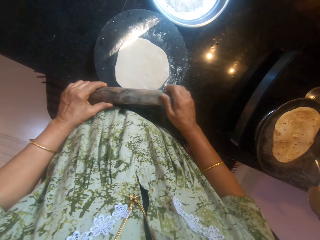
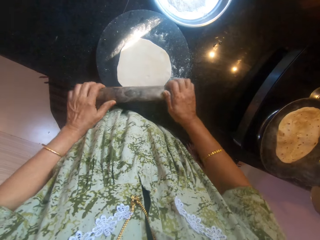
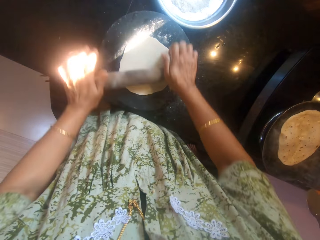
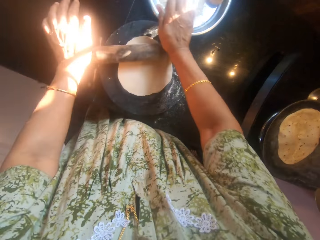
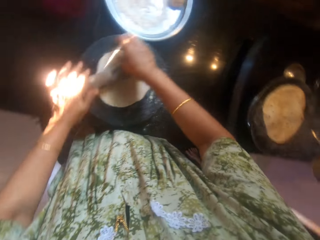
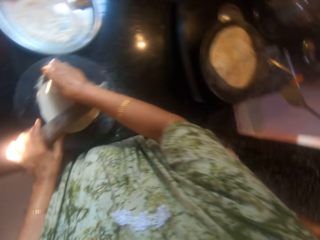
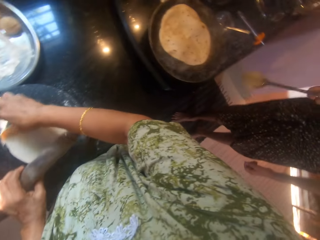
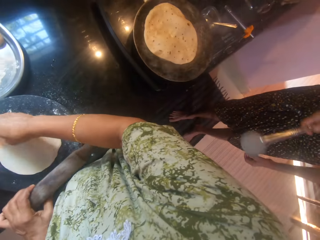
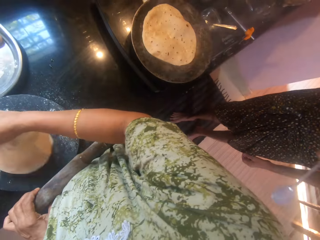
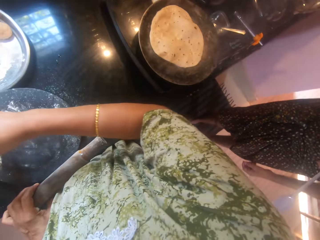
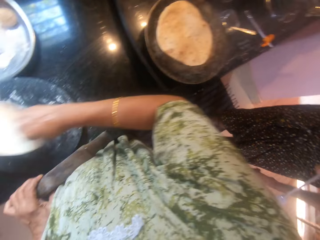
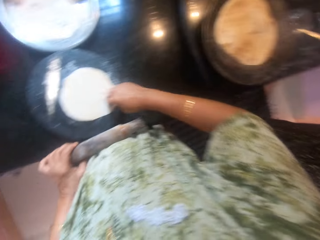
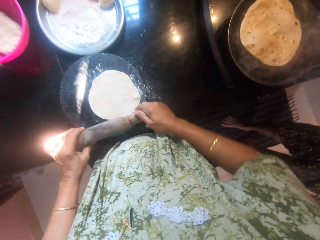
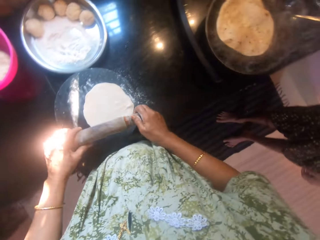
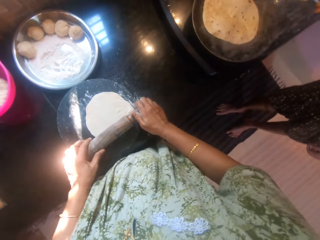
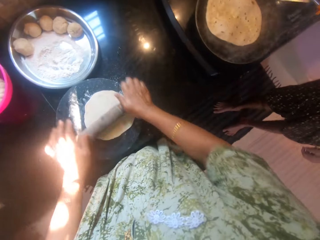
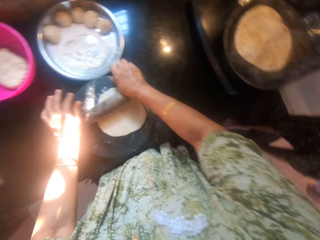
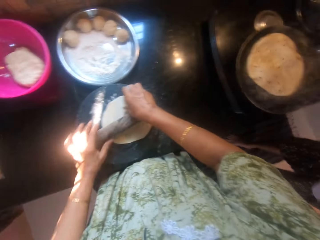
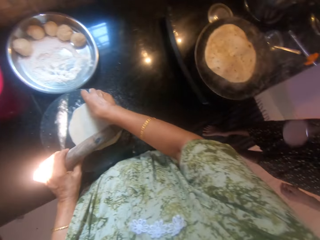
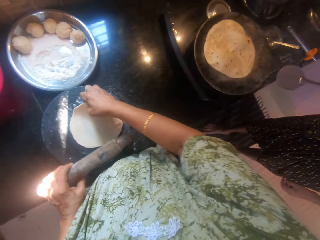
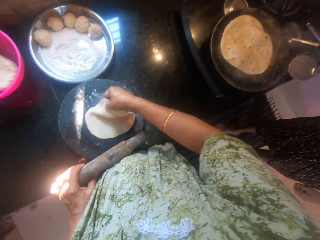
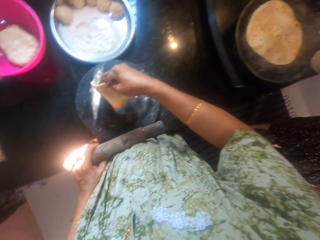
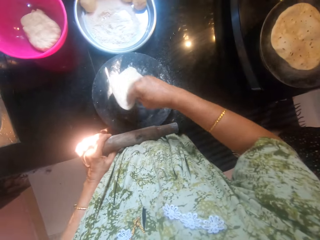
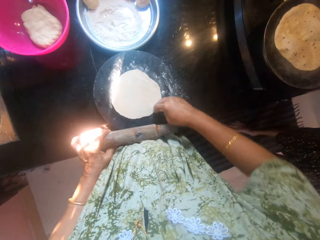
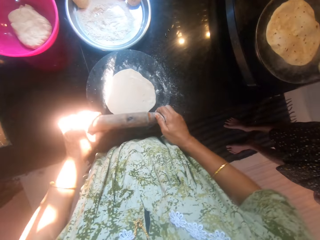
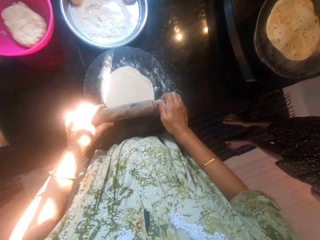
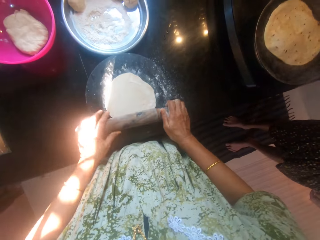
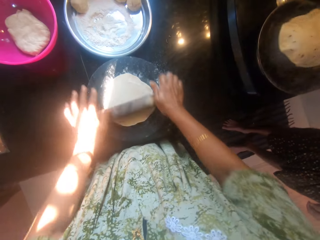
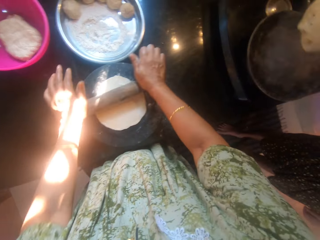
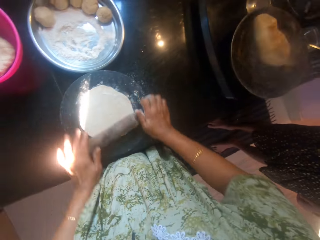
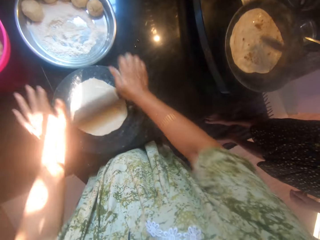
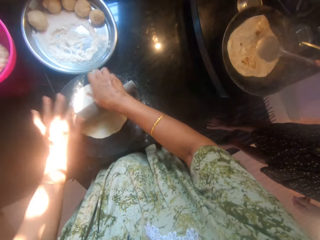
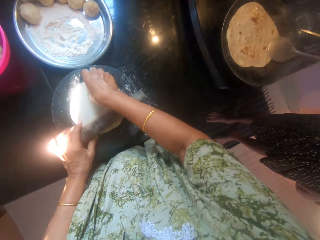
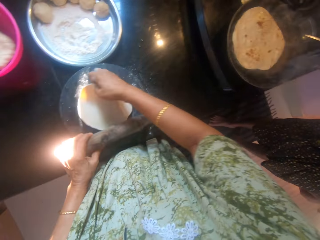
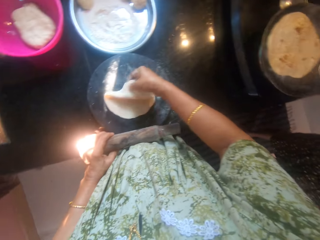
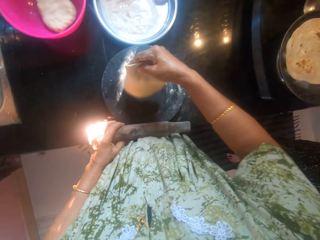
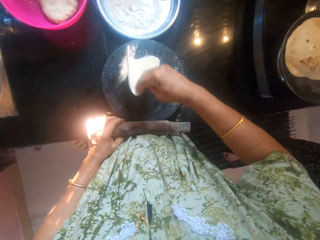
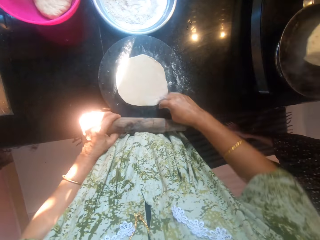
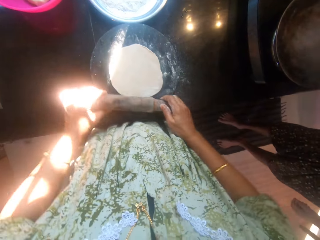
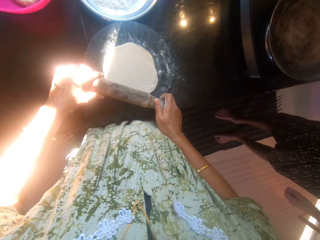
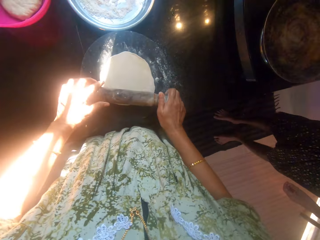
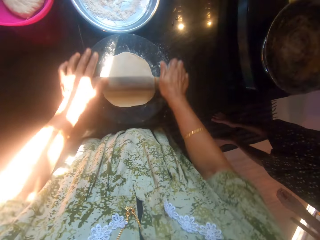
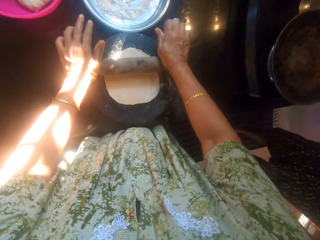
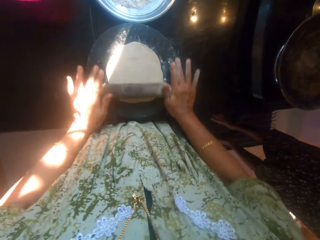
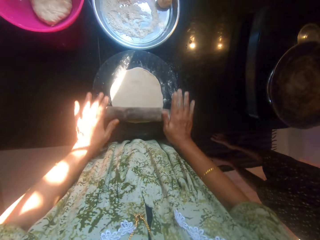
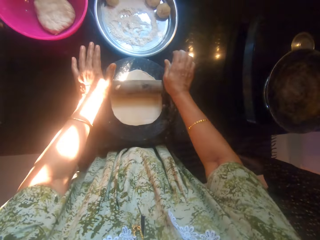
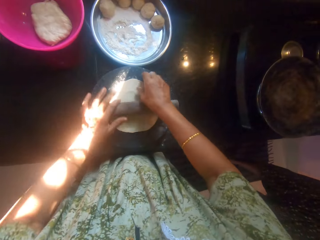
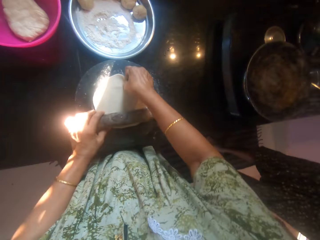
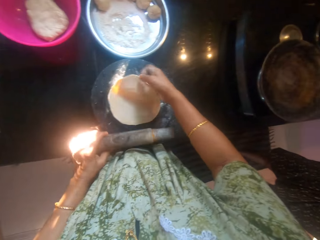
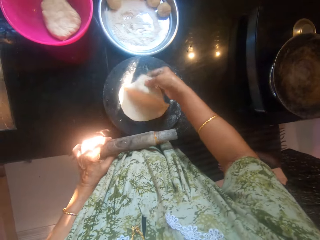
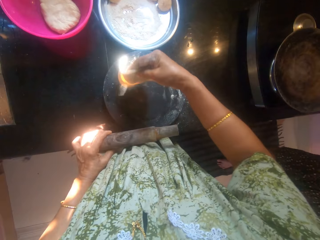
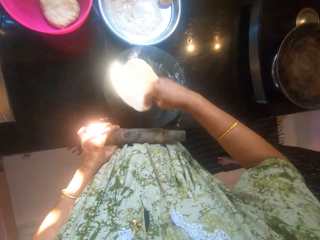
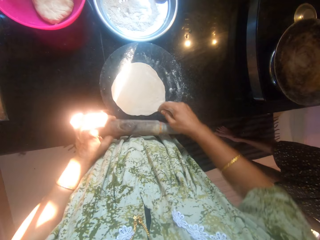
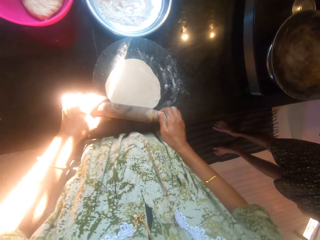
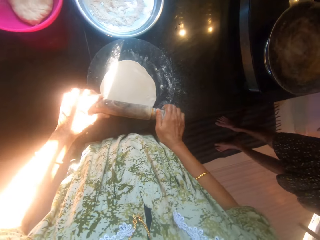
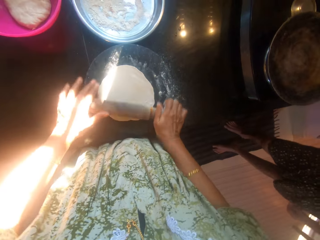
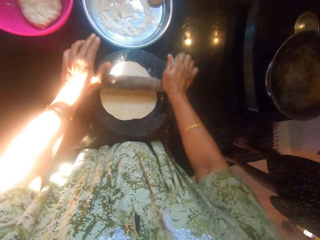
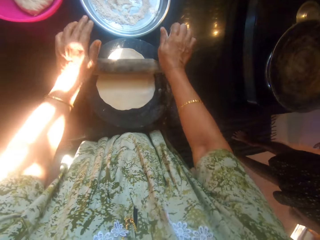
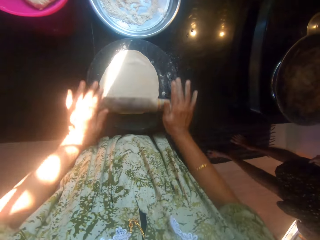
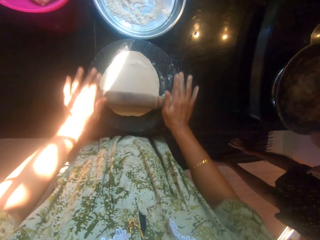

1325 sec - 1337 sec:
The camera wearer stares around. A man makes gestures. The camera wearer converses with the man. The man turns the flatbread in the pan. The camera wearer kneads the dough on the board with a rolling pin. The man removes the flatbread from the pan.

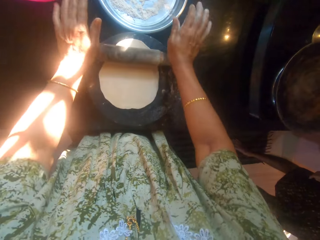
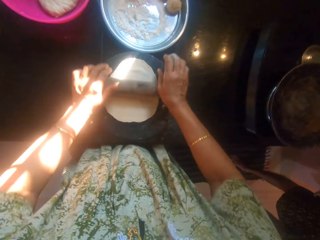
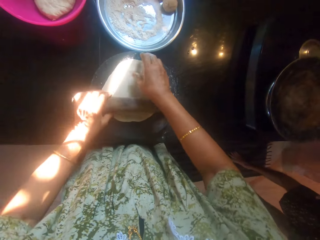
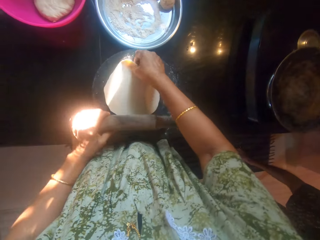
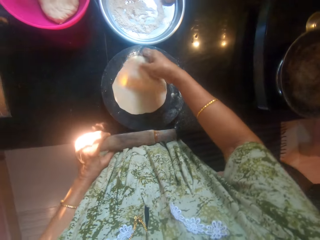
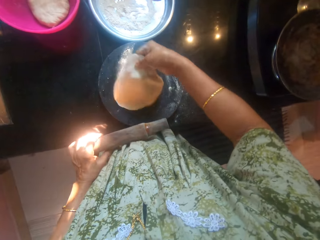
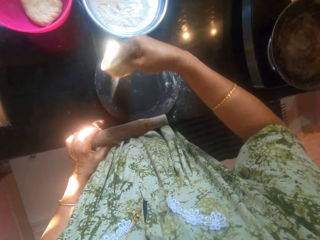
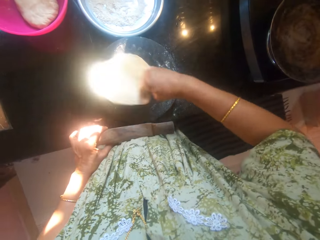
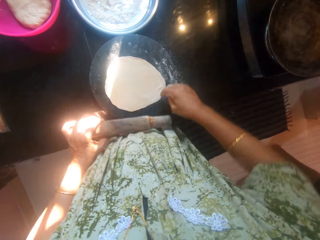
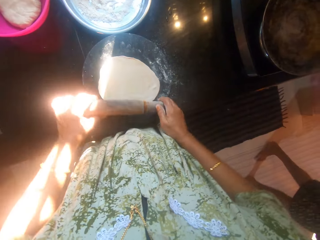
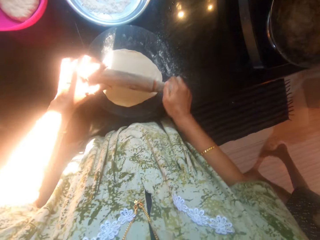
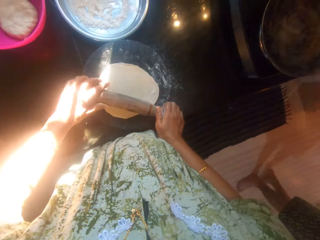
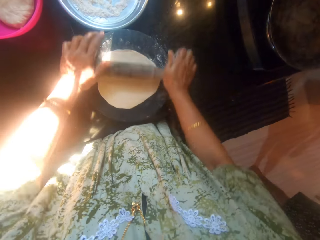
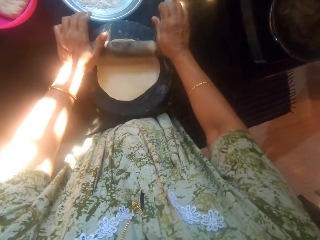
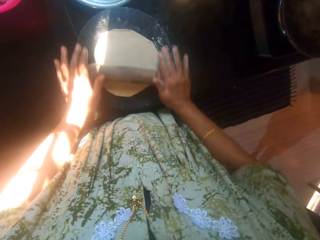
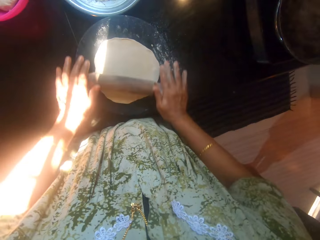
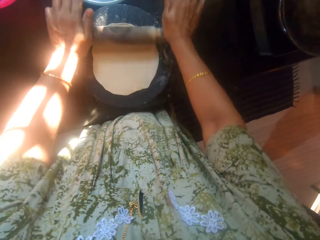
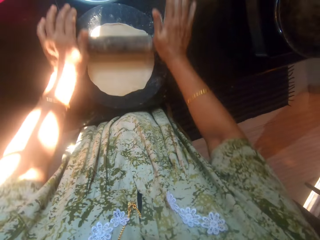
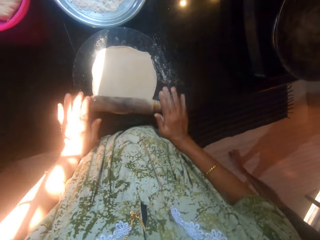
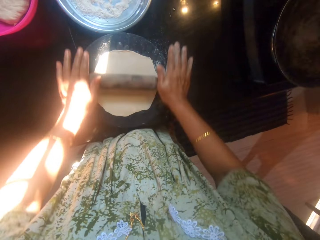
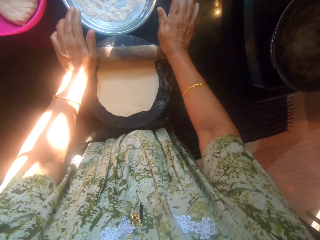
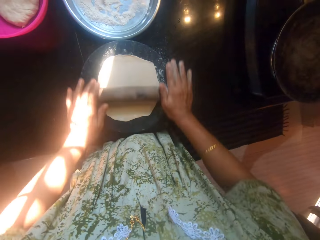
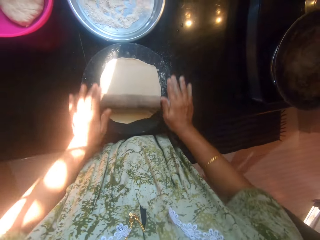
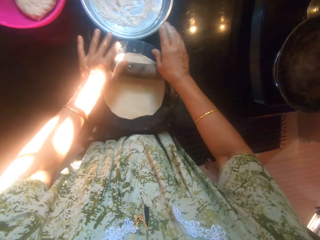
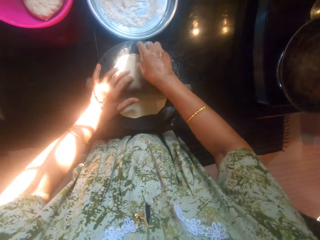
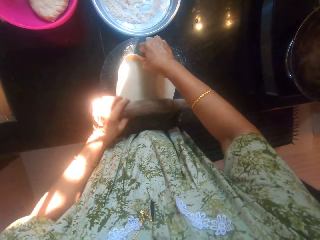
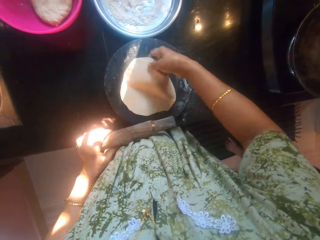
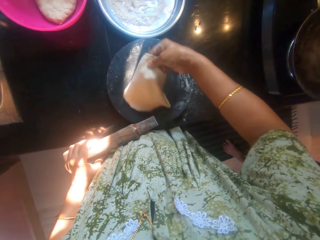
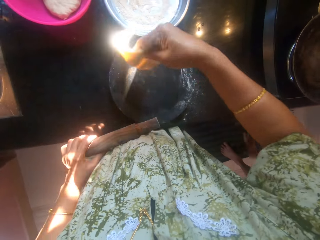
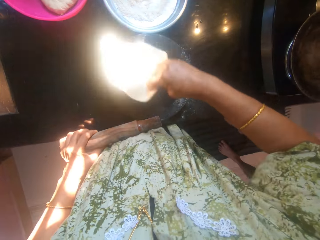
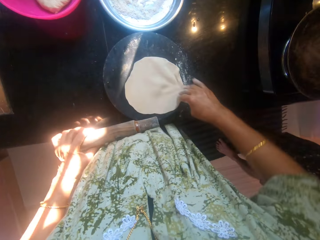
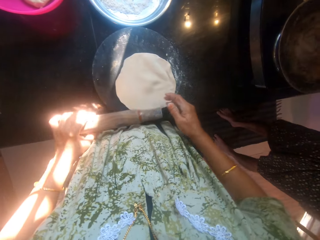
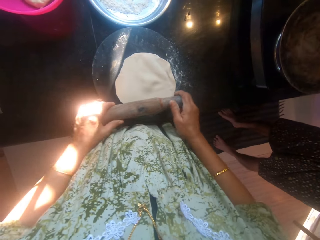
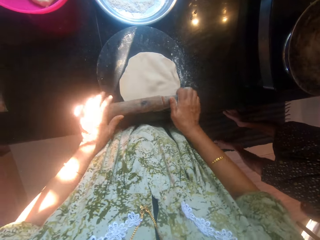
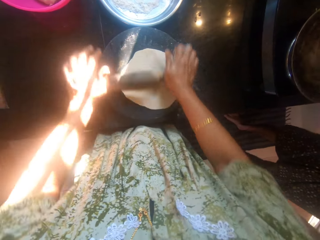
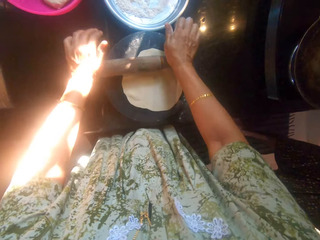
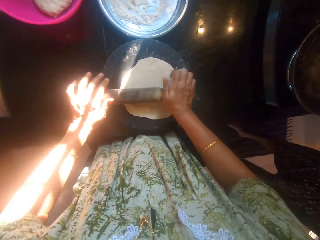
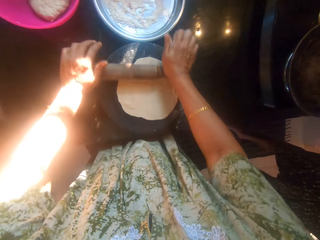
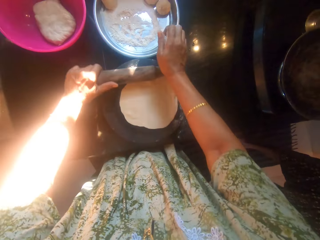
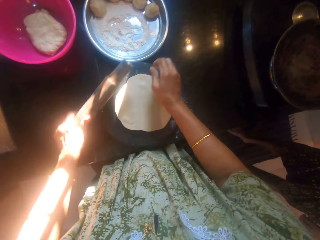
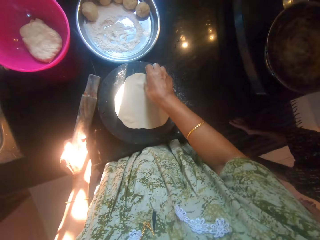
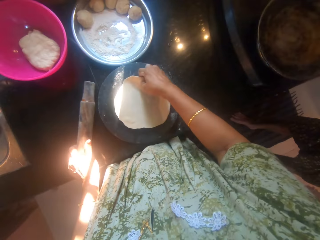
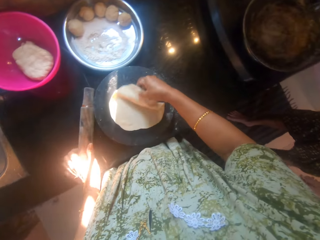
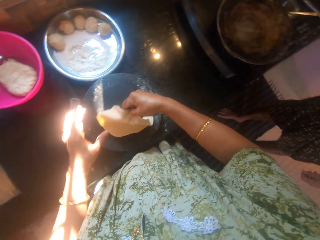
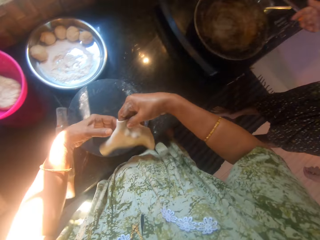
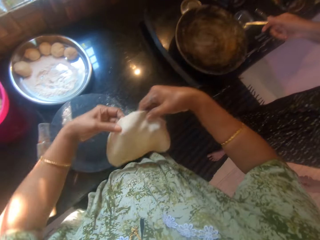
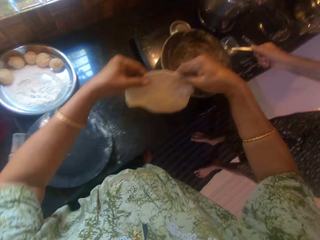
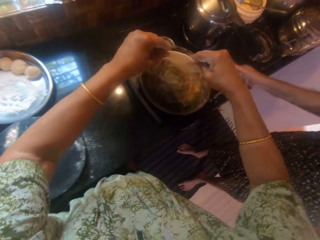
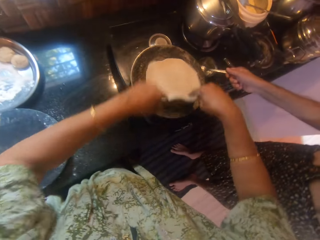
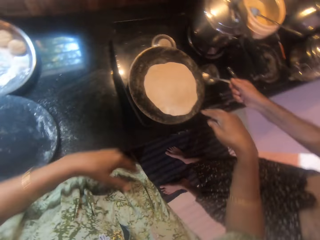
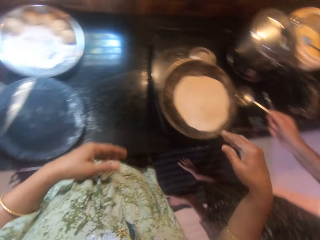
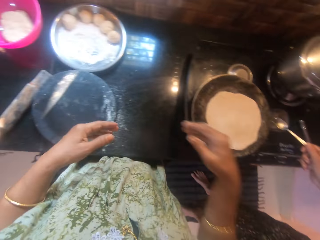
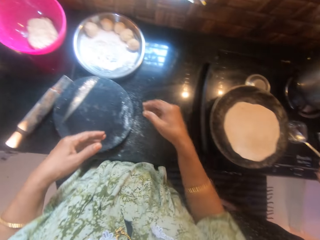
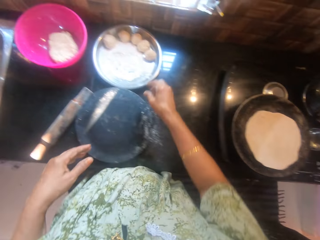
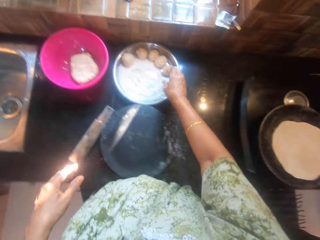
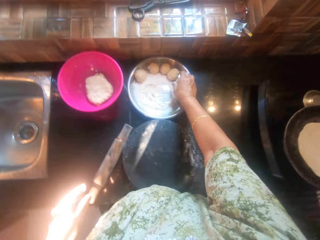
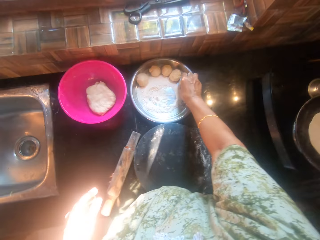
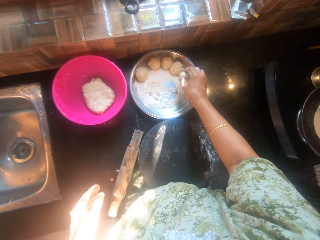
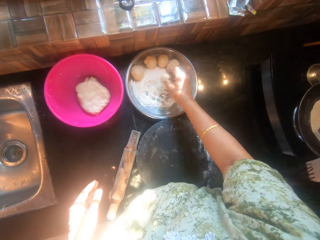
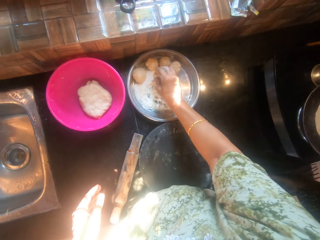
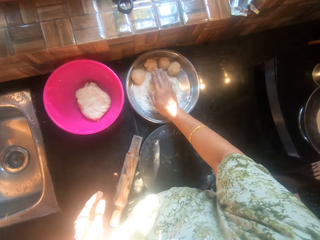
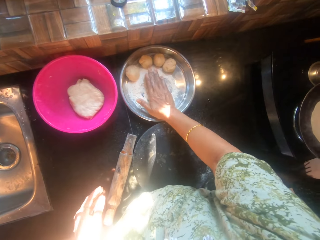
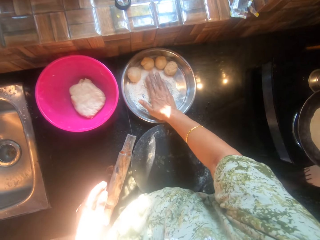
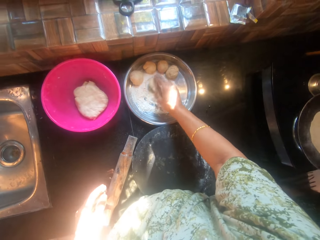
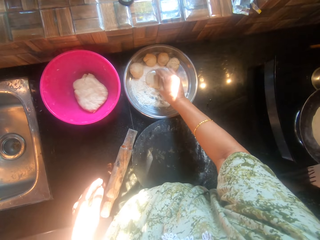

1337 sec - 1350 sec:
The camera wearer puts the belan on the table. They pick the rolled flatbread from the polpat and put the rolled flatbread in the pan. They pick a rolled kneaded flour from the tray. They dip the rolled kneaded flour in the dry flour.
